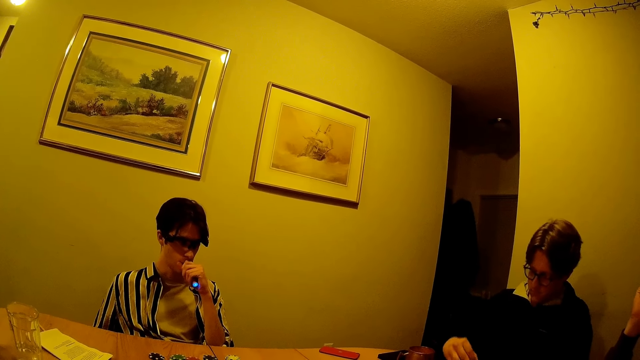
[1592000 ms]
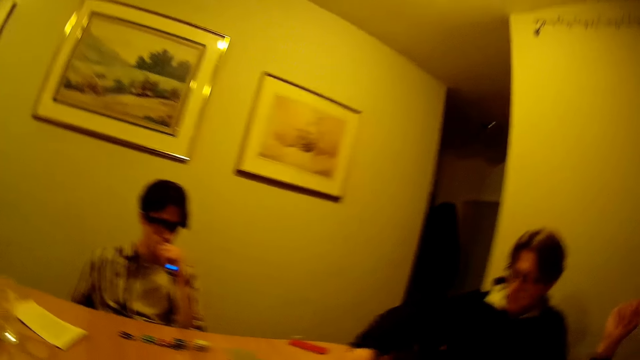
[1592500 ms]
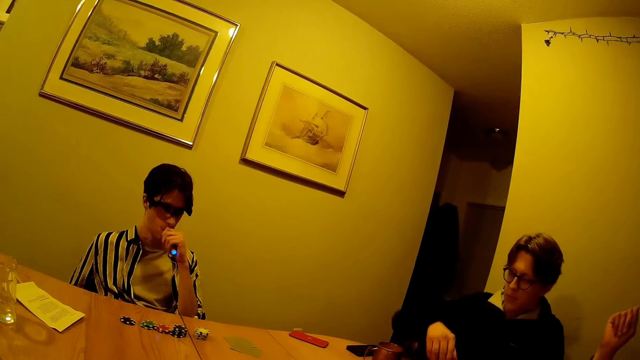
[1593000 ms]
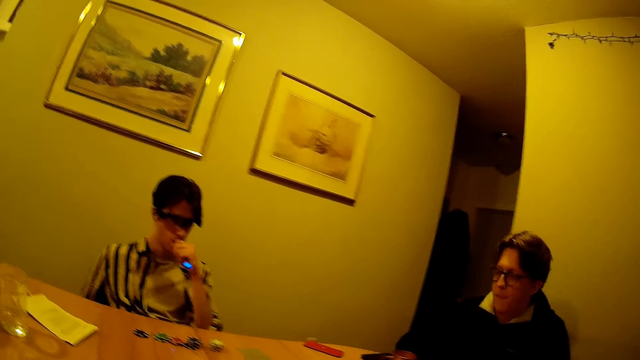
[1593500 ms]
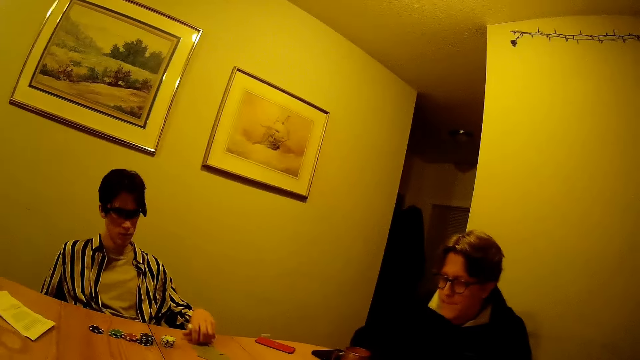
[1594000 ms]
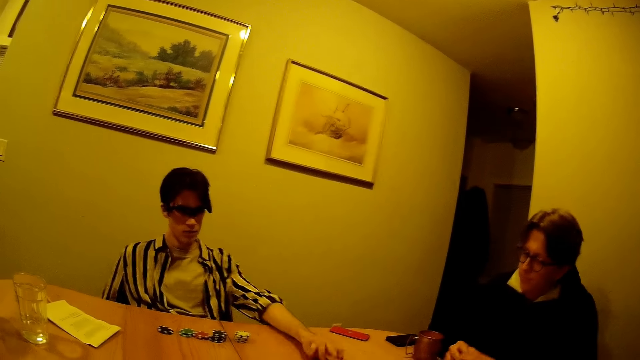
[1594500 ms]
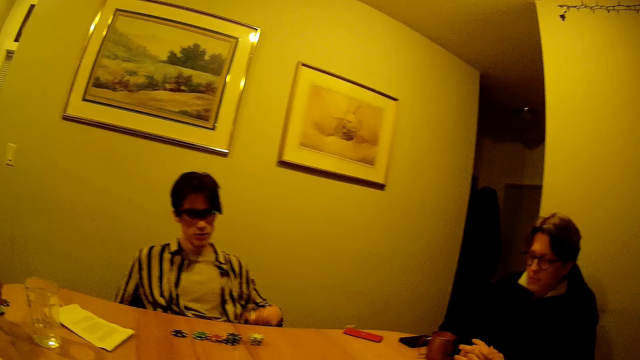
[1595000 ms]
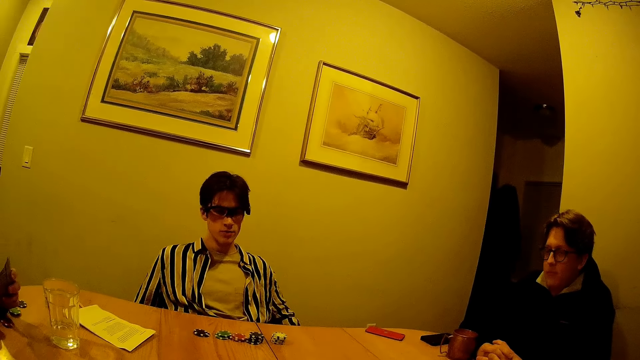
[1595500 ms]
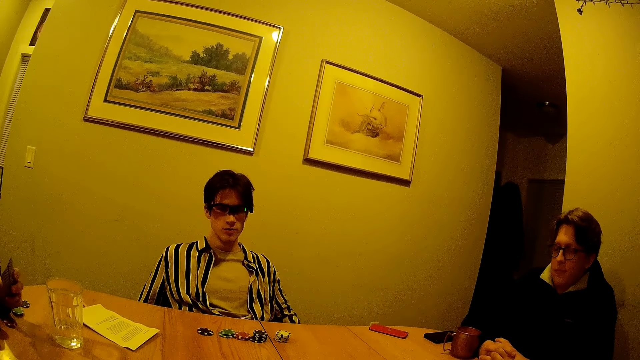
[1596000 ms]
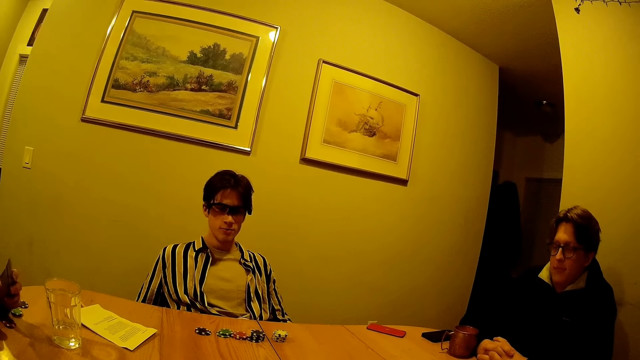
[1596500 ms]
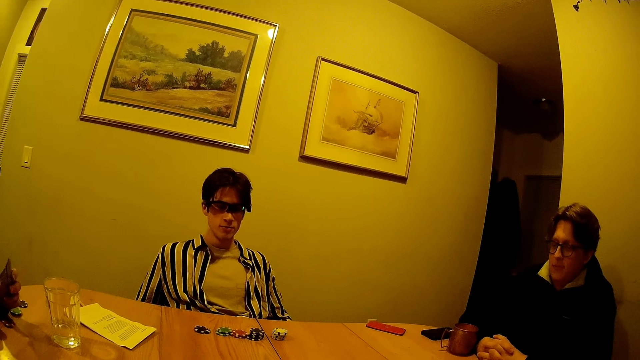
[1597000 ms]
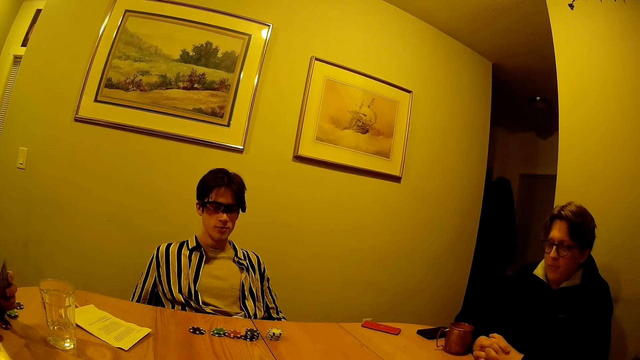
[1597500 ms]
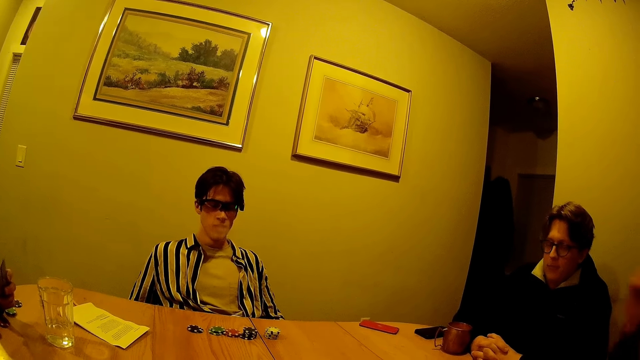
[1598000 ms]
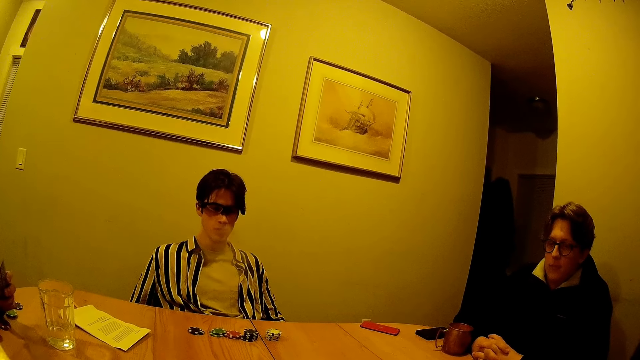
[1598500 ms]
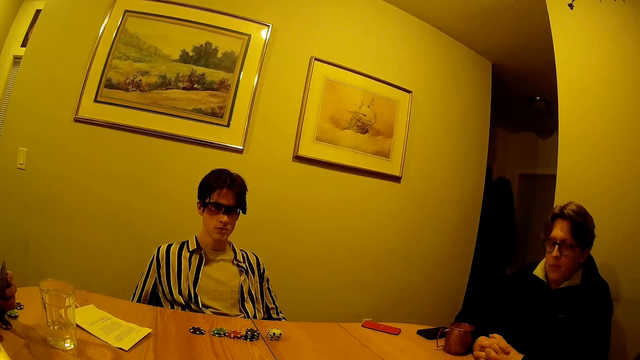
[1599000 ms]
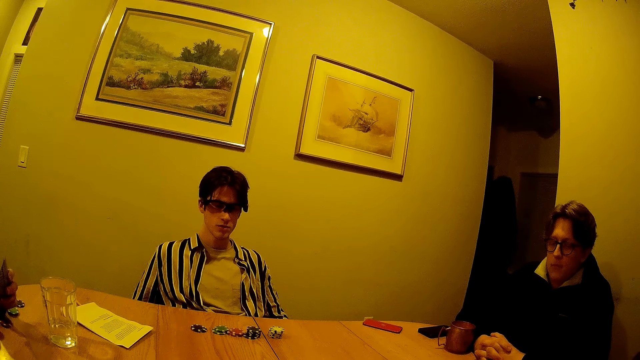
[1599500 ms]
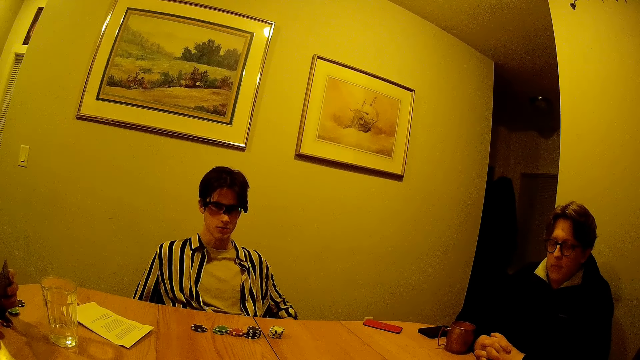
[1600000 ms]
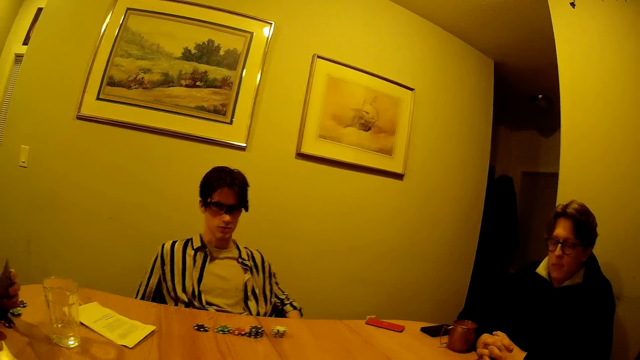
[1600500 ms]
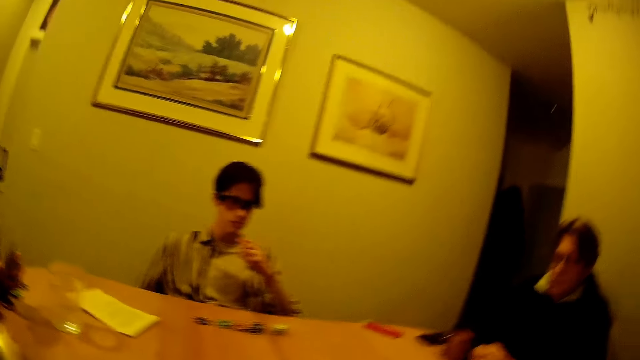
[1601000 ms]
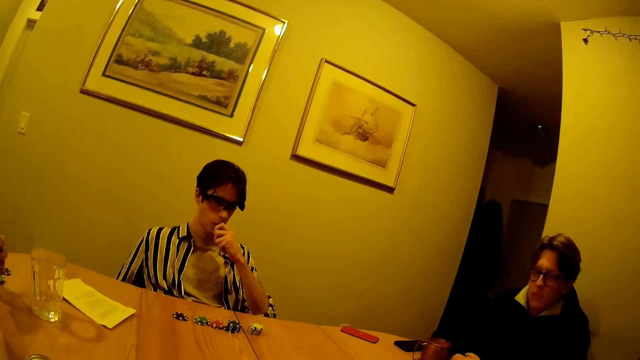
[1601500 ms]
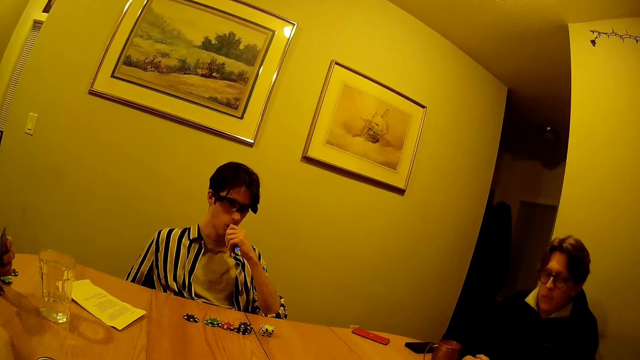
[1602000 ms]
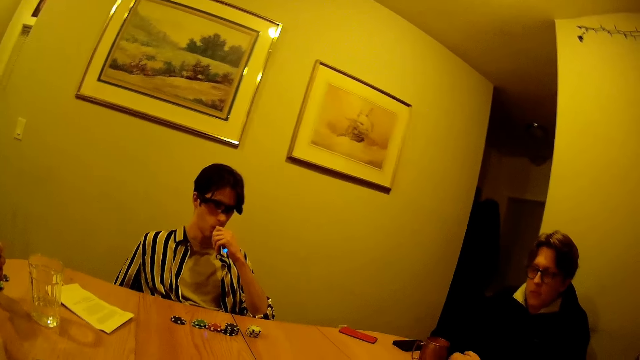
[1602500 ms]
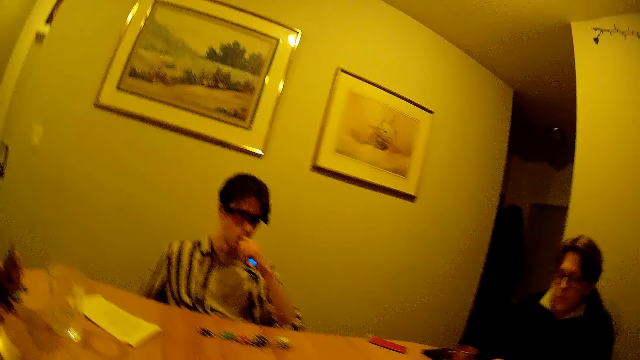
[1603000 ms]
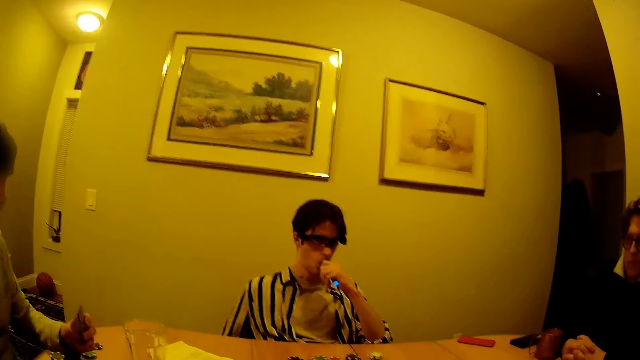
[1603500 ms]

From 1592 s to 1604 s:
A man throws a casino chip on the table with his right hand. Another man puts a vaporizer in the mouth and pushes his card forward on the table with his right hand. The other man smokes a pipe with his left hand.

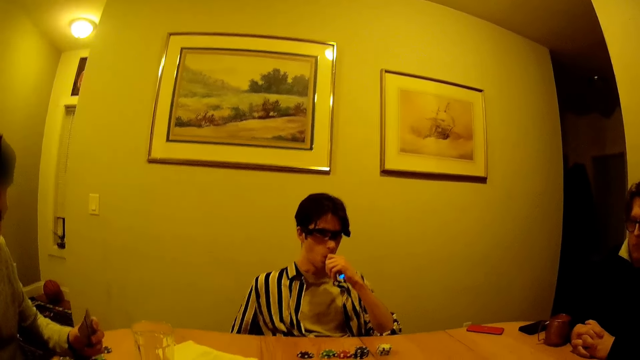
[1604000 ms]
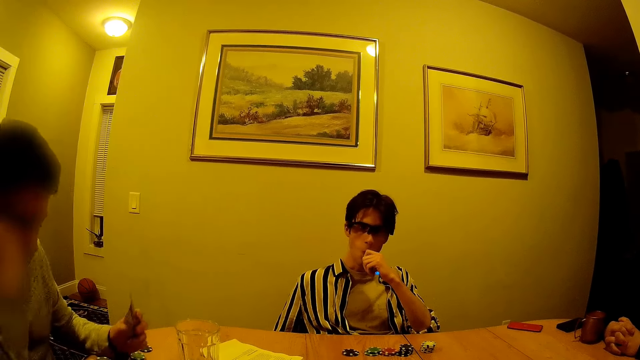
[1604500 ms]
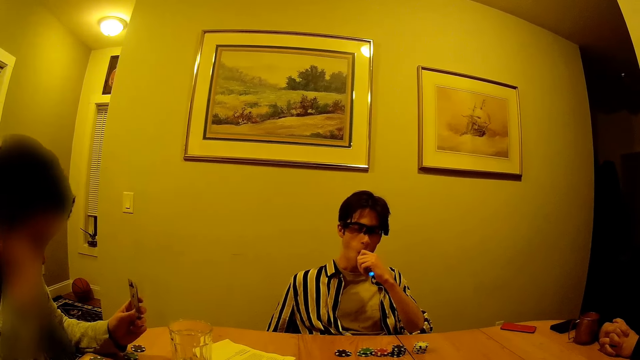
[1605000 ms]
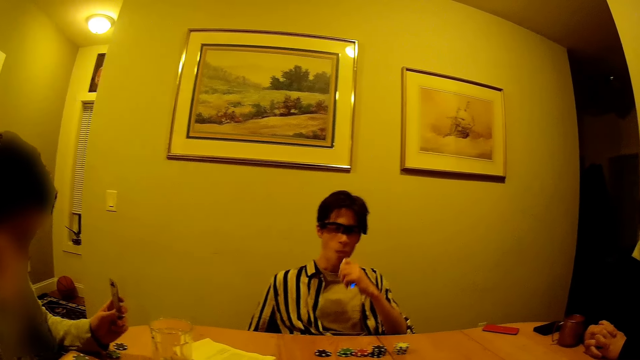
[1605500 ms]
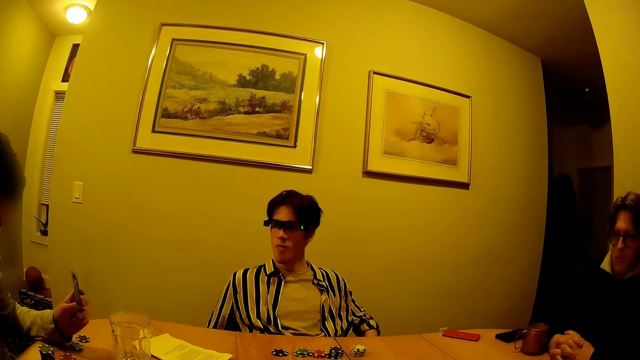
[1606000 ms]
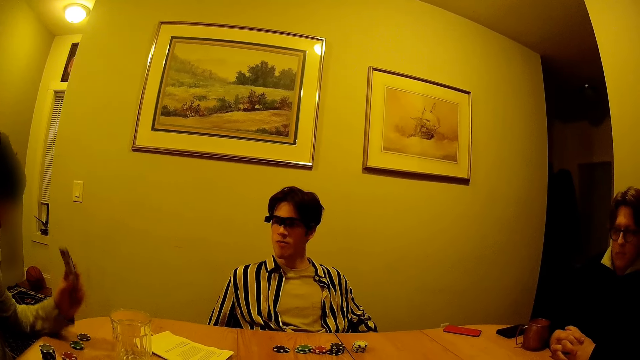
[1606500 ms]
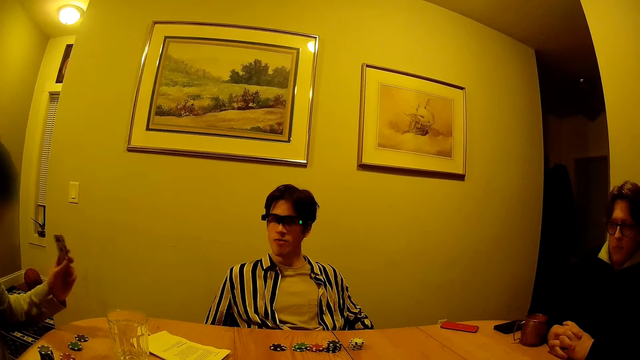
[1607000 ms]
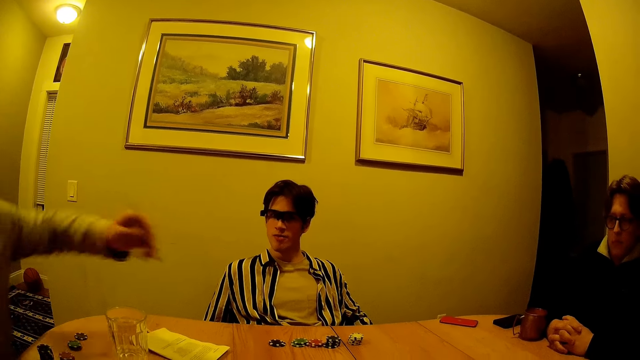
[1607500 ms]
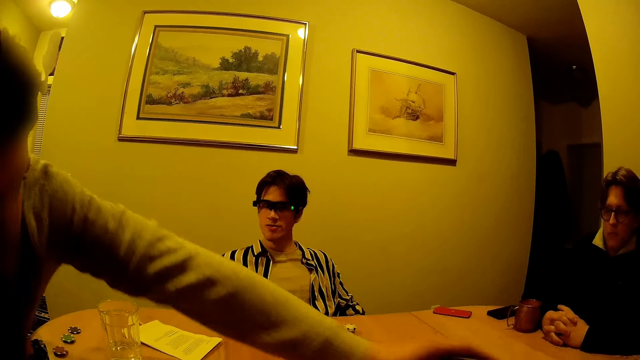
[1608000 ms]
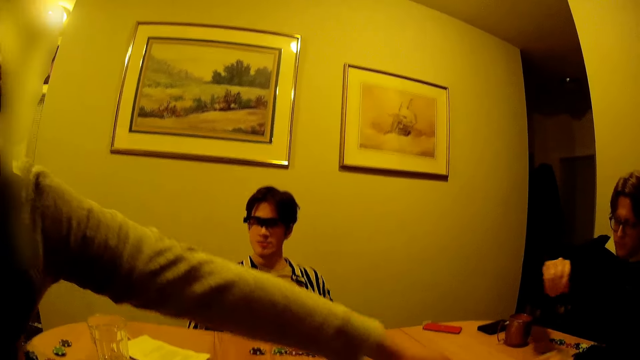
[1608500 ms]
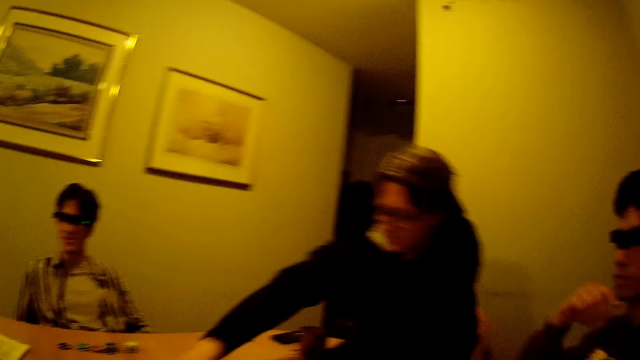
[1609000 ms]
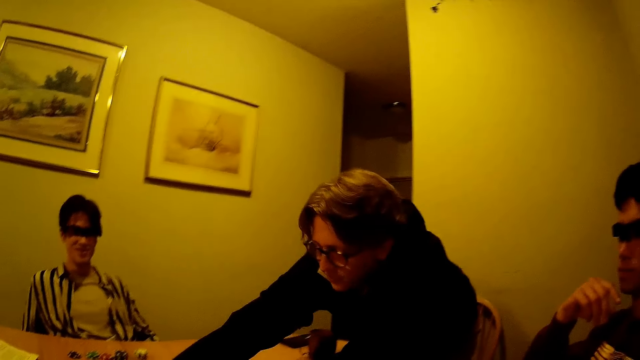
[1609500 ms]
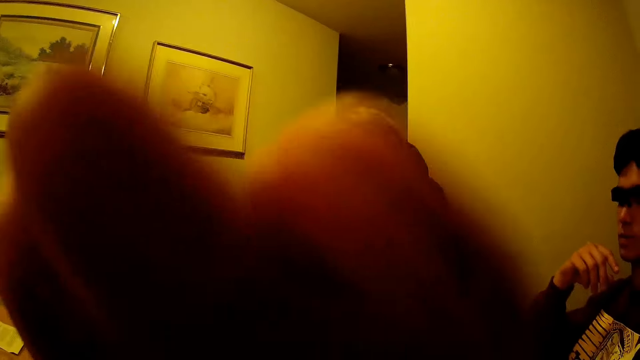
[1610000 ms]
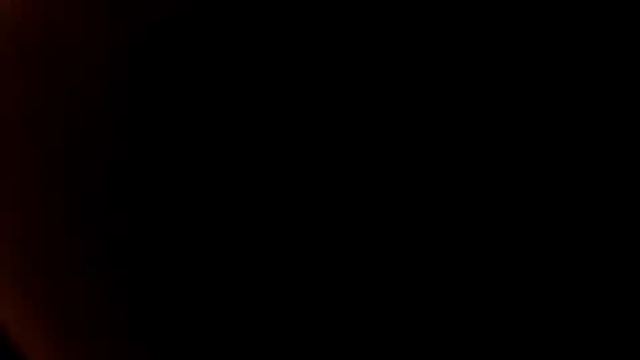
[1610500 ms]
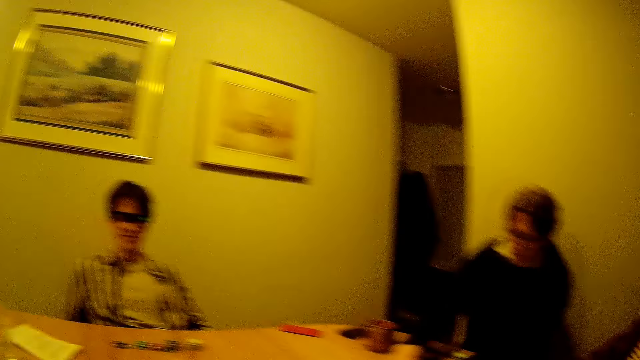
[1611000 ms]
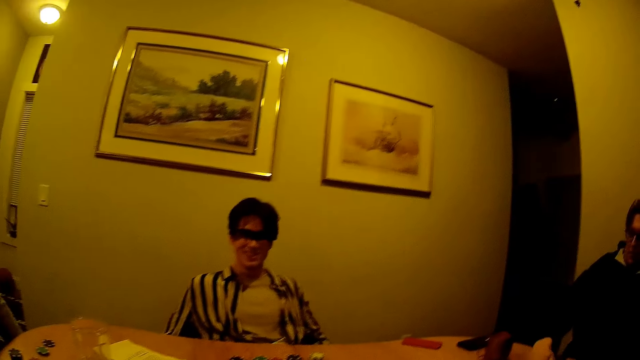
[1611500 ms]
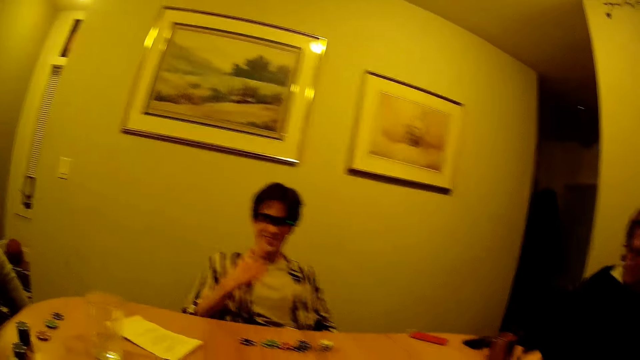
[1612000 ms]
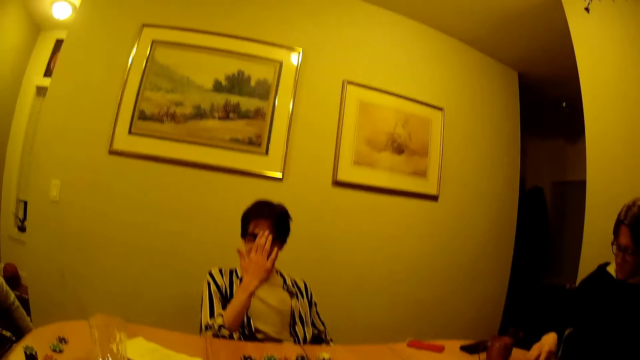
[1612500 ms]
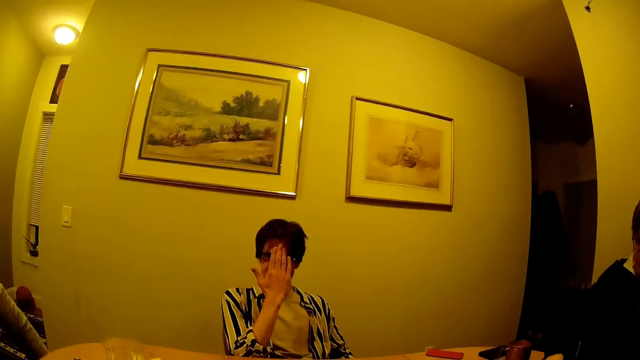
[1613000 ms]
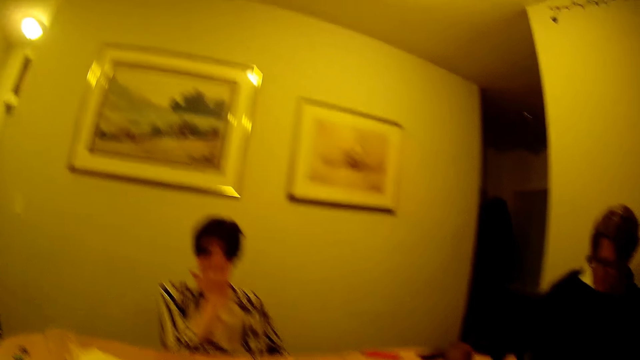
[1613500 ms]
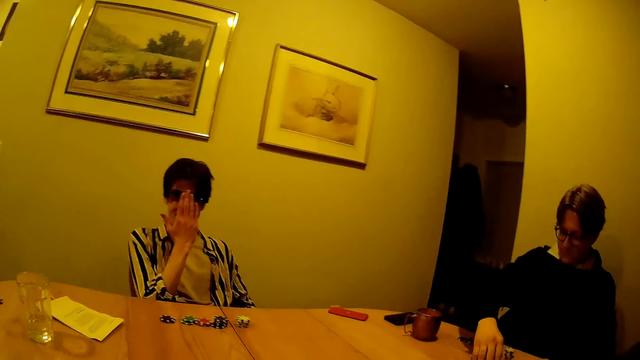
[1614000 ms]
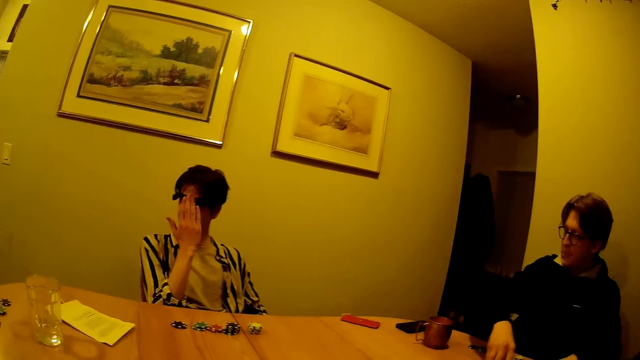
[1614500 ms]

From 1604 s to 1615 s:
A man puts a vaporizer in the mouth. Another man drops his cards on the table. Another man packs the casino chips on the table with his right hand. The camera wearer covers the camera.
